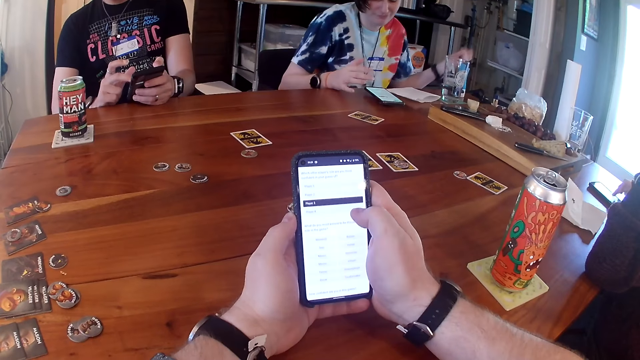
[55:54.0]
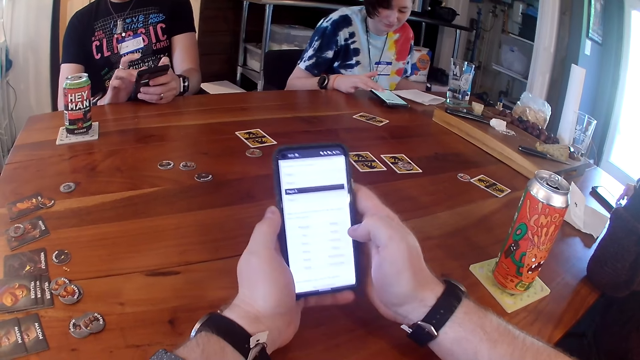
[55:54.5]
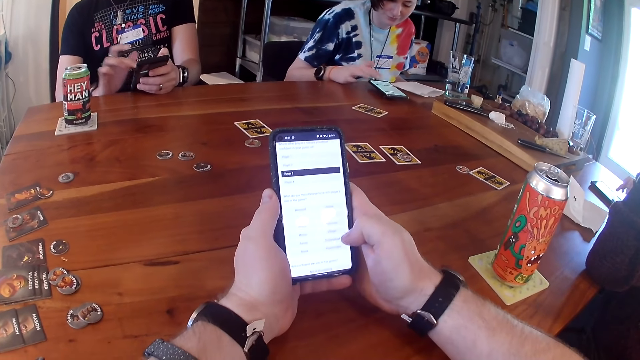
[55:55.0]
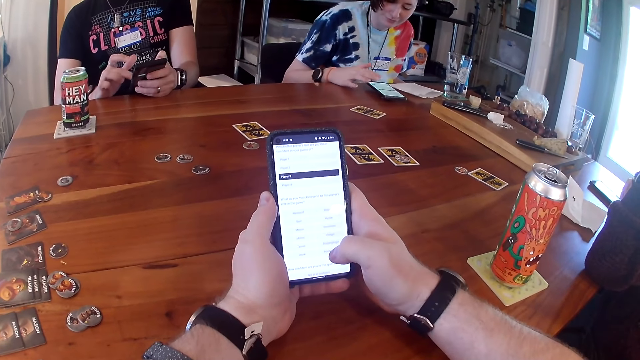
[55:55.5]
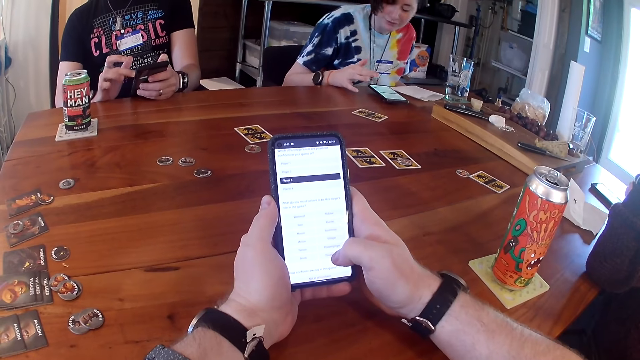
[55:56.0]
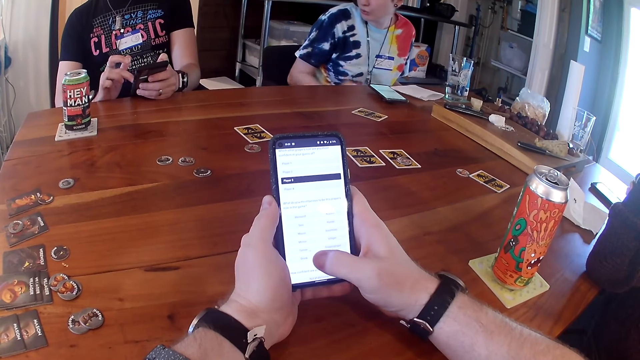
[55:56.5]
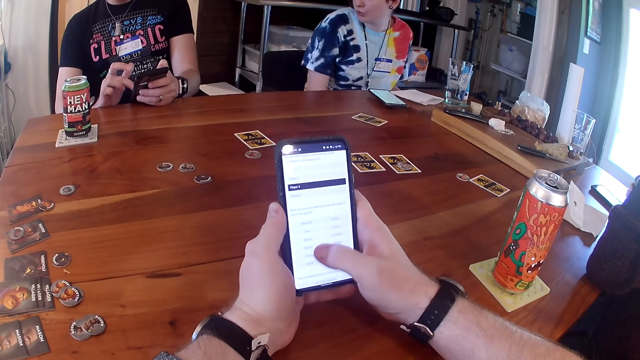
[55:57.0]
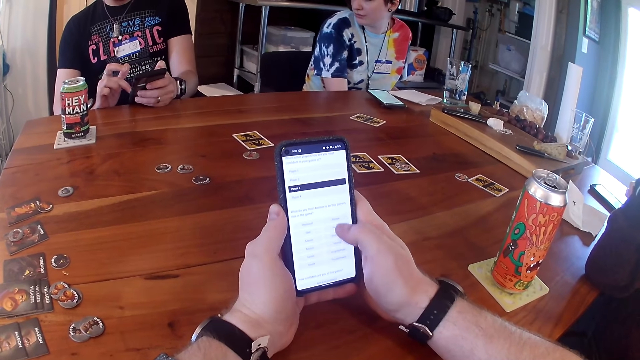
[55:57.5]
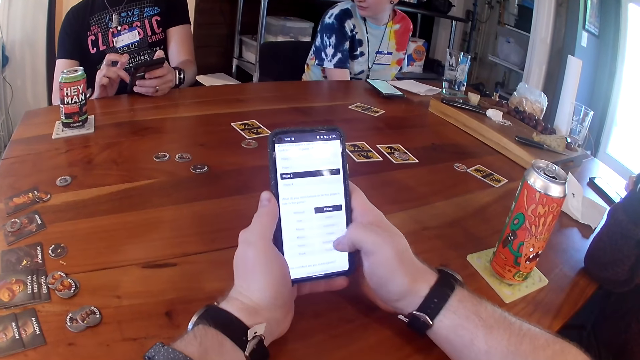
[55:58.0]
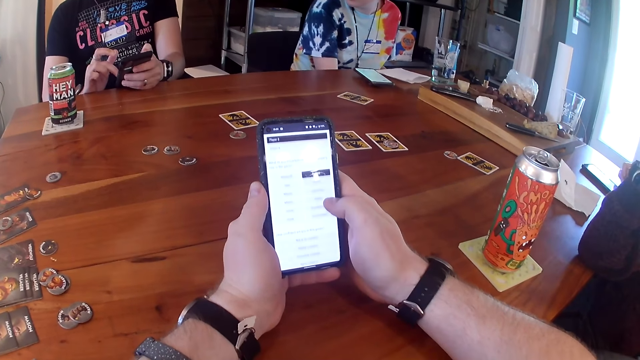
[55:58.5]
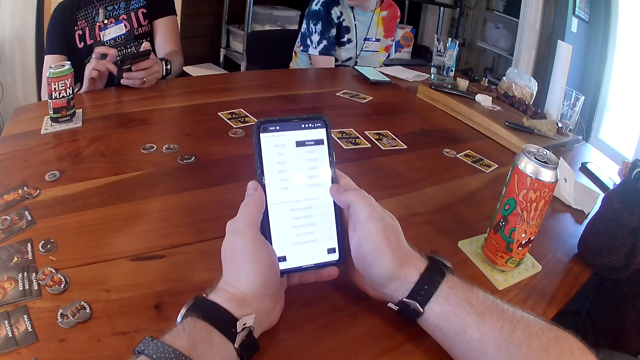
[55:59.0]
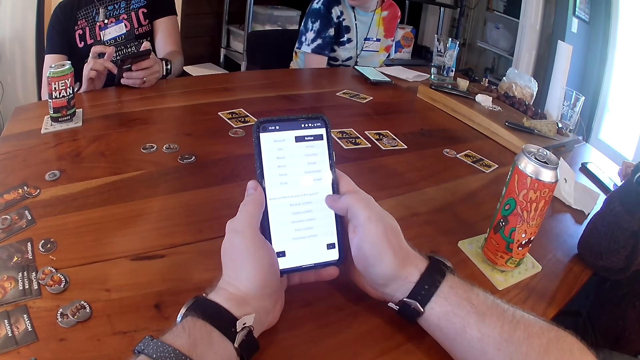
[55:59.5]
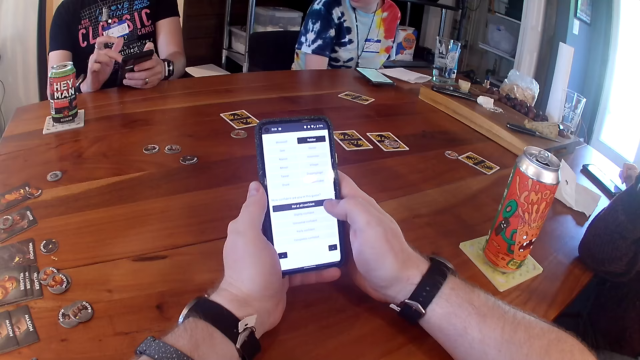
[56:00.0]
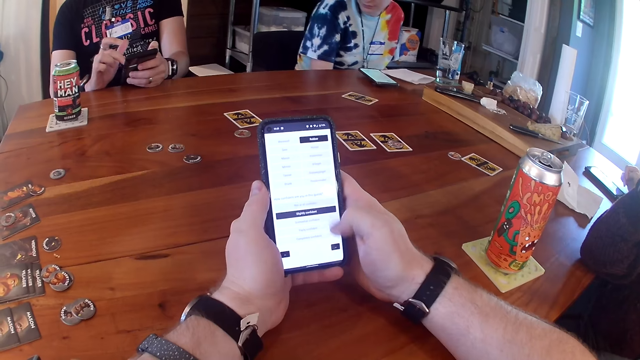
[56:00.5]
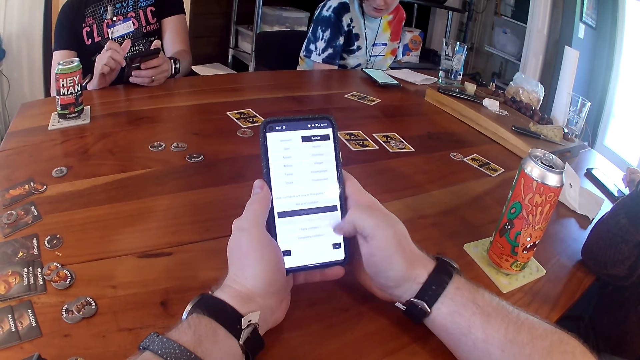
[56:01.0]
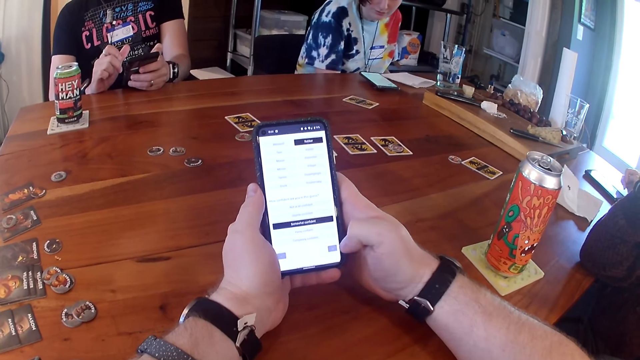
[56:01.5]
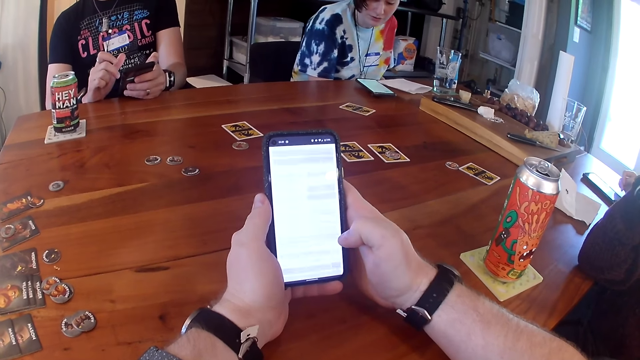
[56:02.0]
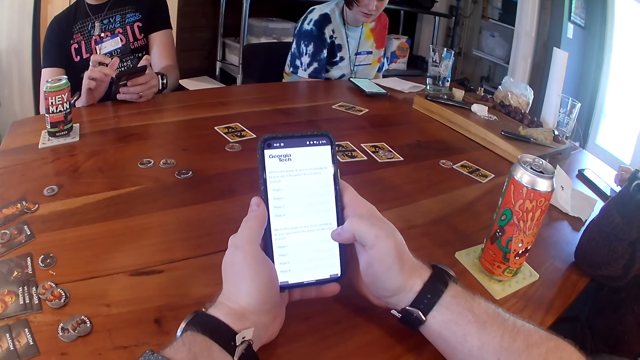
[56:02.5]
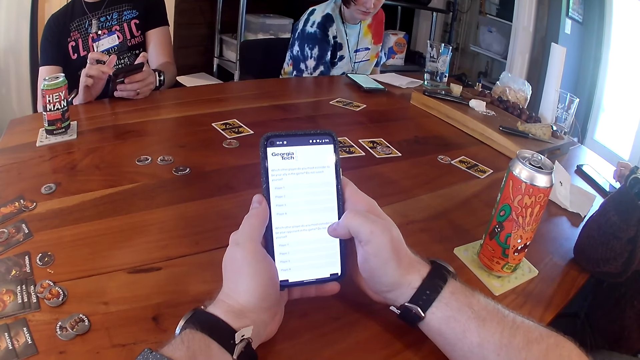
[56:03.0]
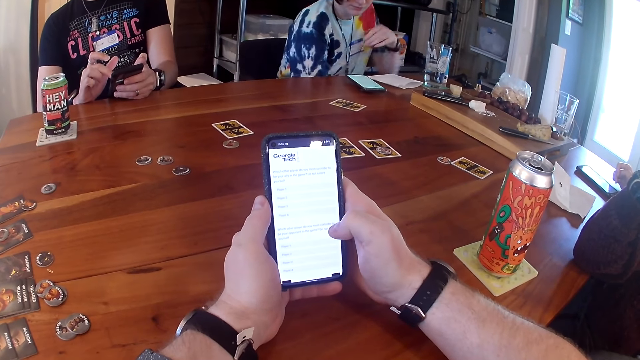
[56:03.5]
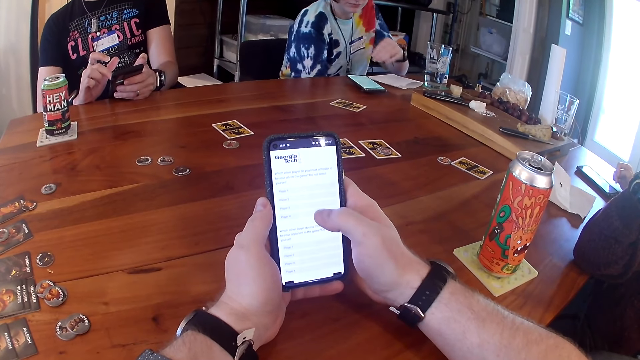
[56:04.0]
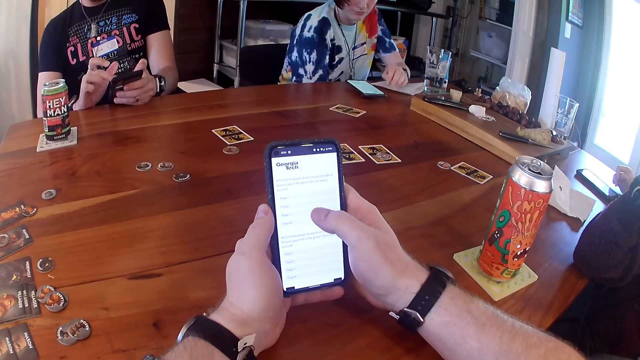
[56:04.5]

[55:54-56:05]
A woman dials a phone.

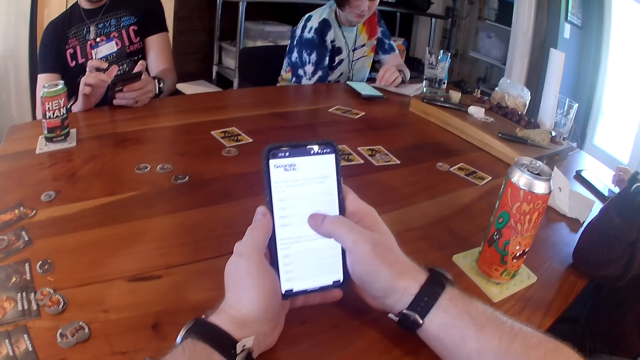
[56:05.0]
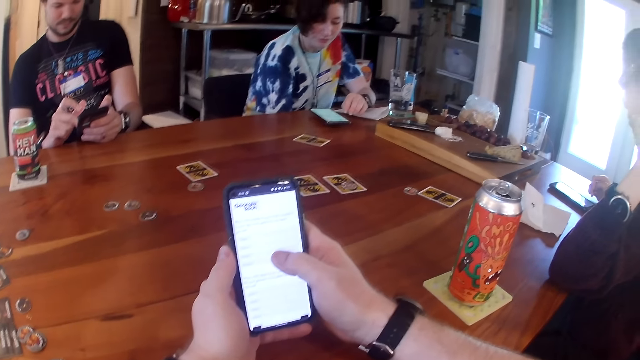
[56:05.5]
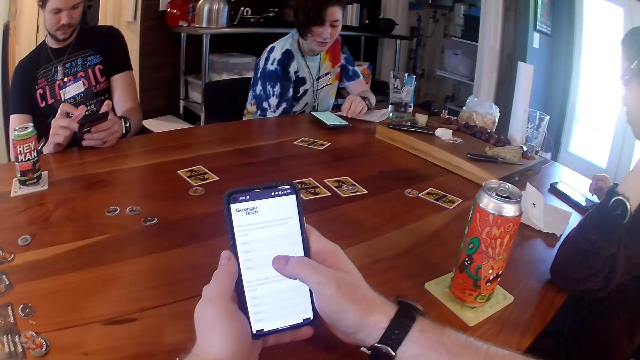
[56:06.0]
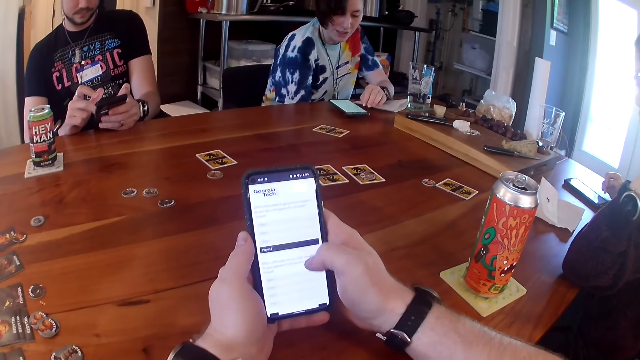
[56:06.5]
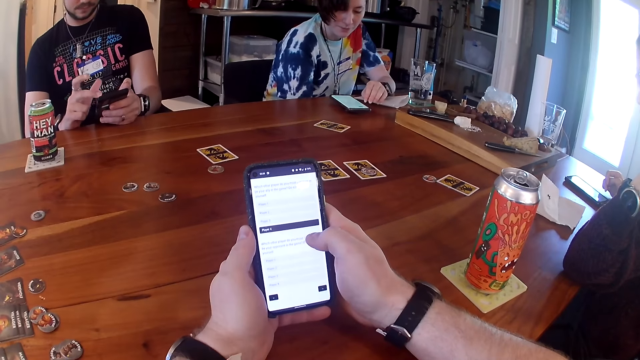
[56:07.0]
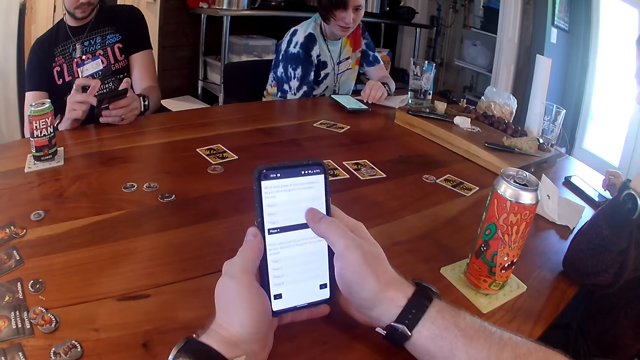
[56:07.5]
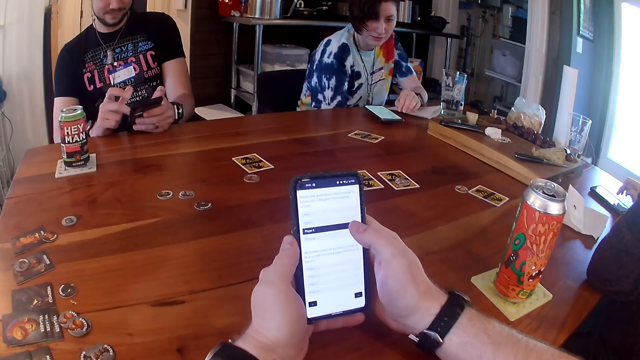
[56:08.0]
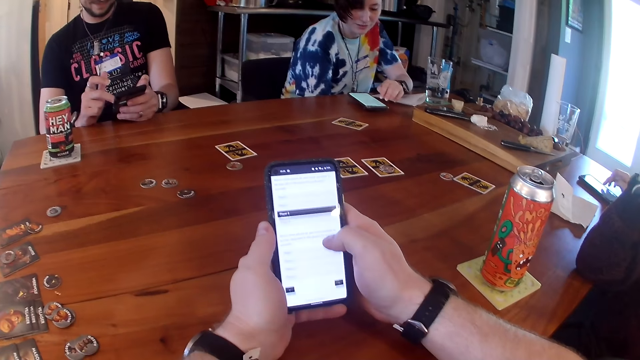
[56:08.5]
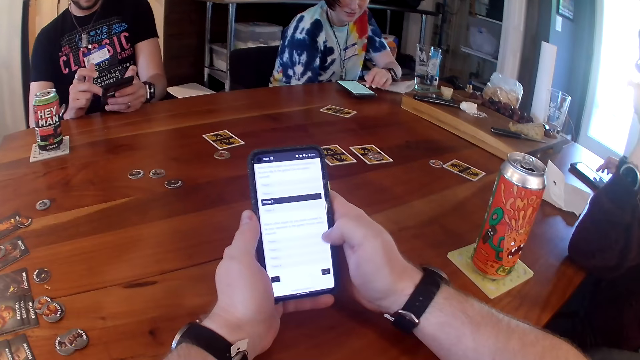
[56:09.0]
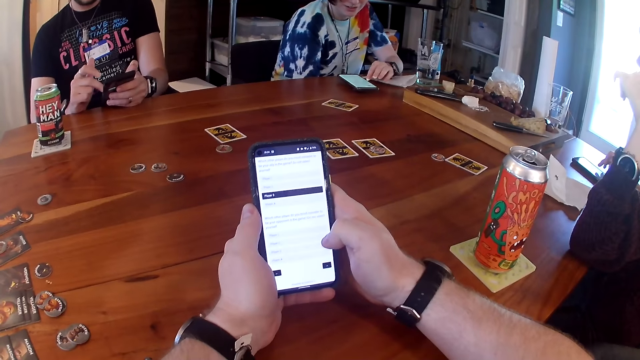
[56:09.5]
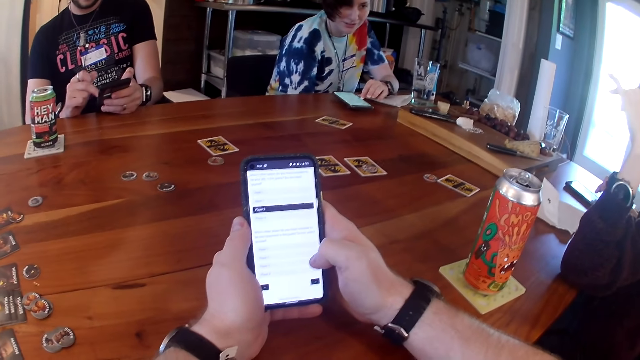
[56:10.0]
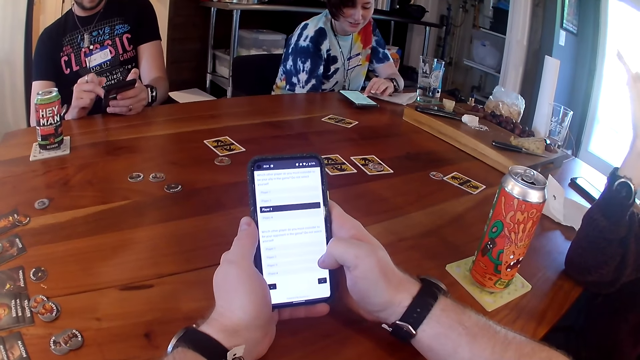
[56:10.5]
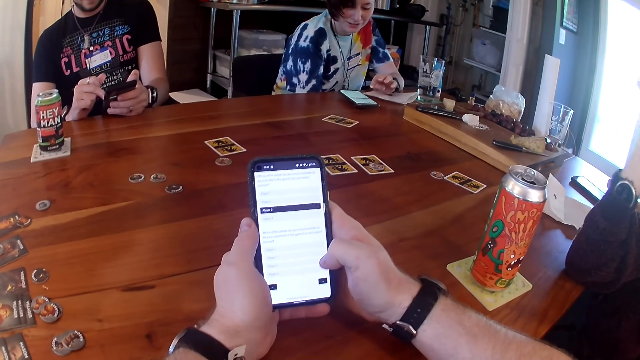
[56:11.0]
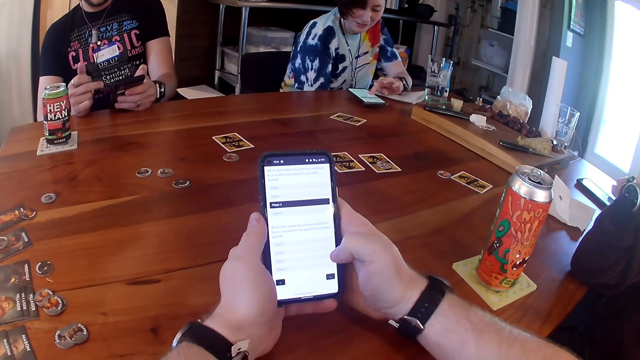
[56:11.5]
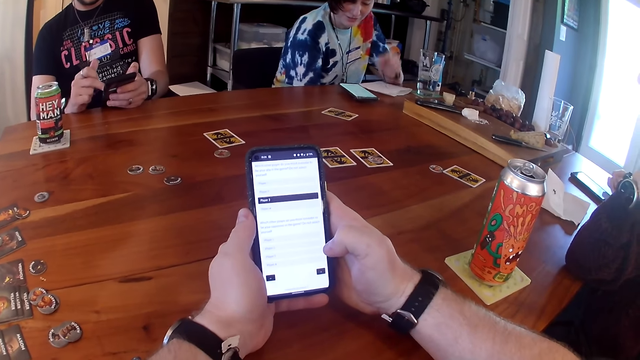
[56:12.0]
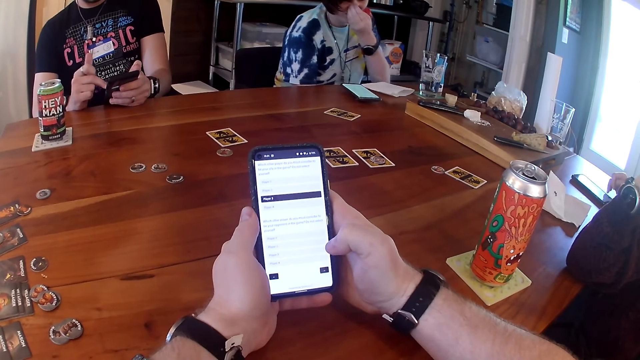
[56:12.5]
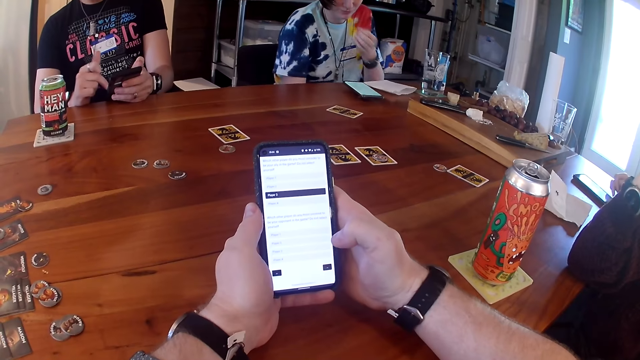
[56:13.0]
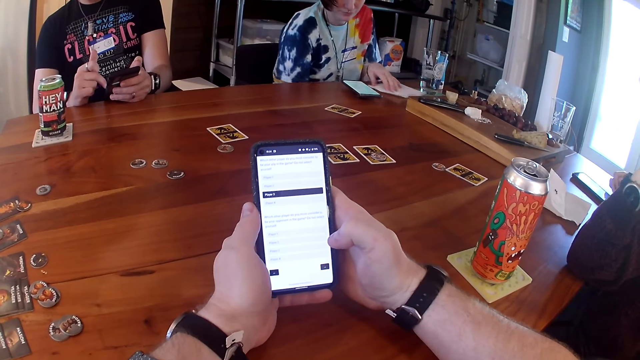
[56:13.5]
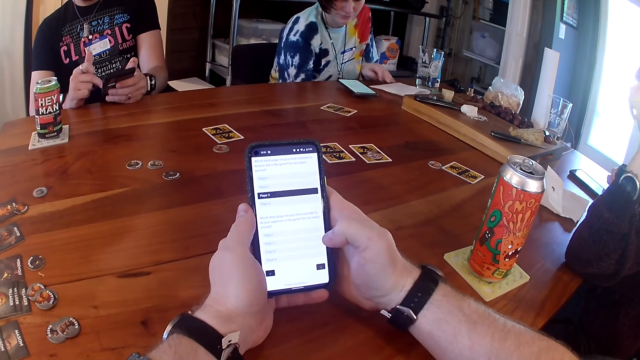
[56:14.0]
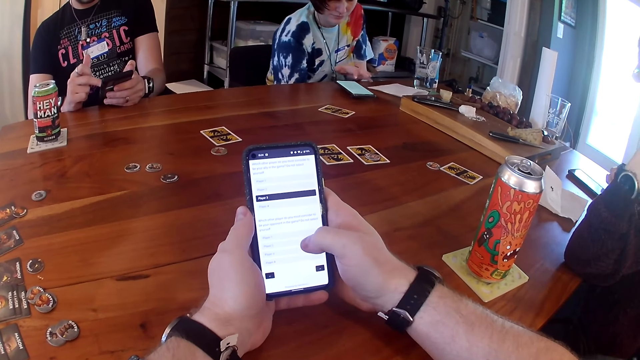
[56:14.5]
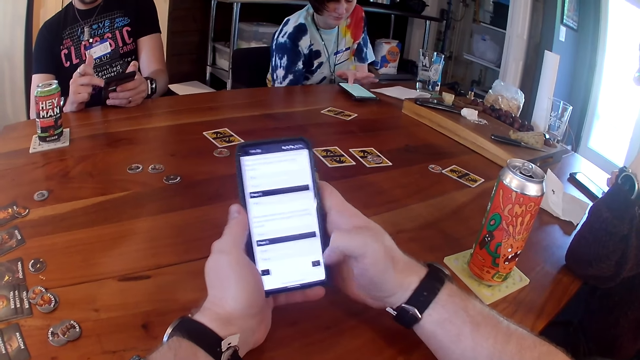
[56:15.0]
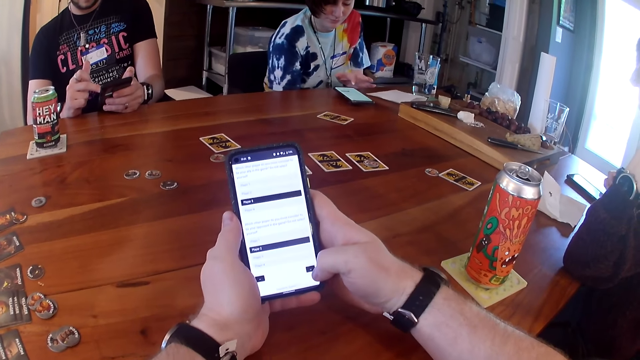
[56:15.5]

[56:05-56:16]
A woman operates the phone with her left hand.
